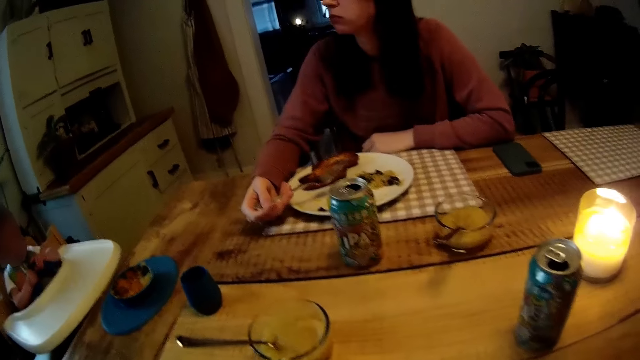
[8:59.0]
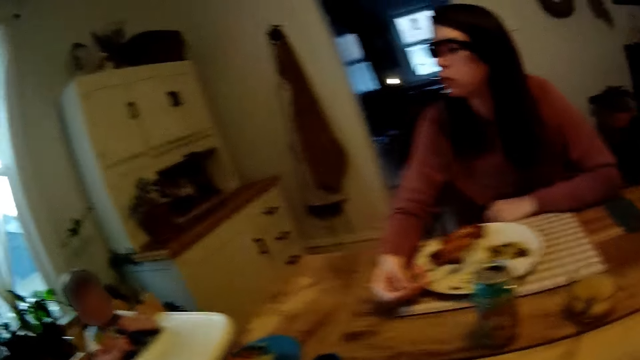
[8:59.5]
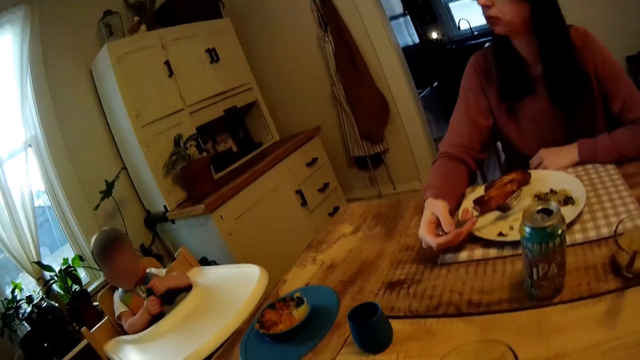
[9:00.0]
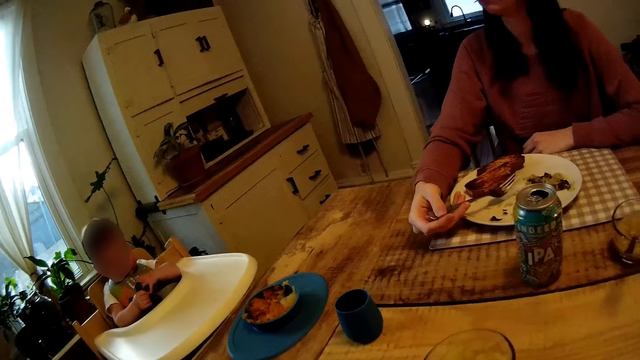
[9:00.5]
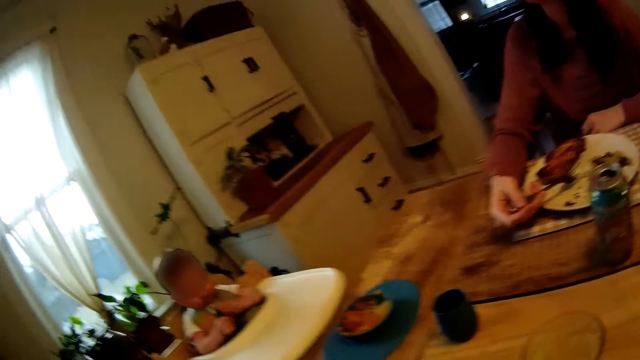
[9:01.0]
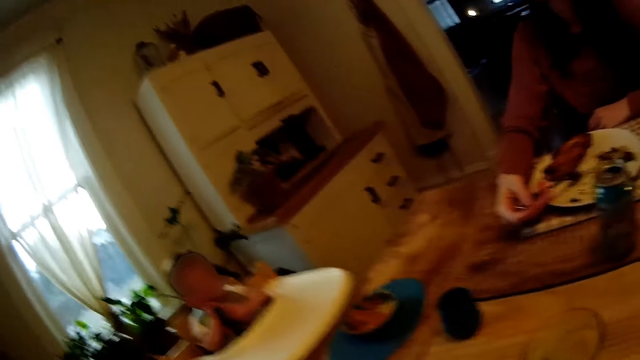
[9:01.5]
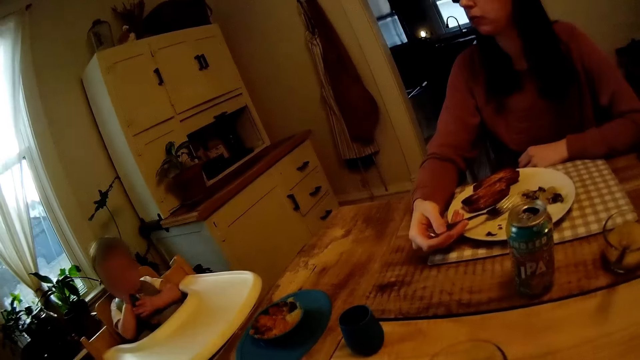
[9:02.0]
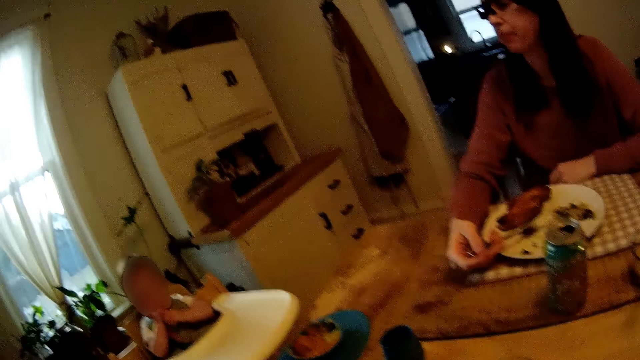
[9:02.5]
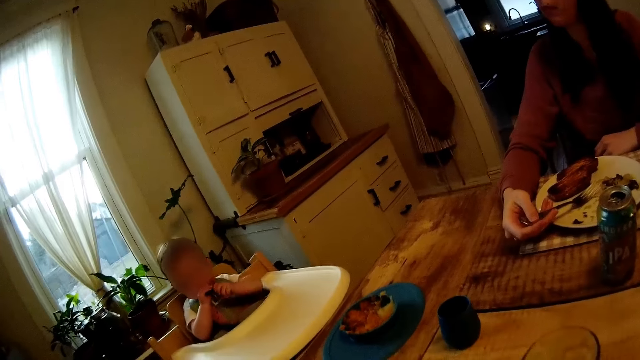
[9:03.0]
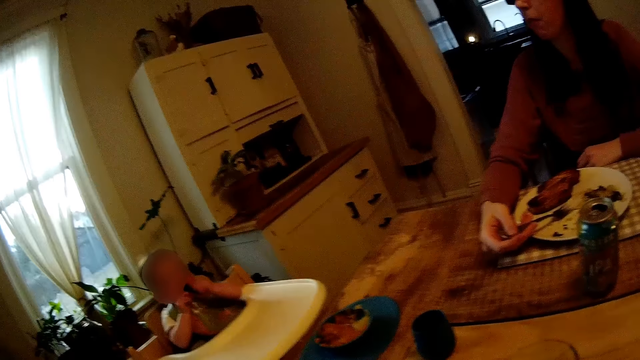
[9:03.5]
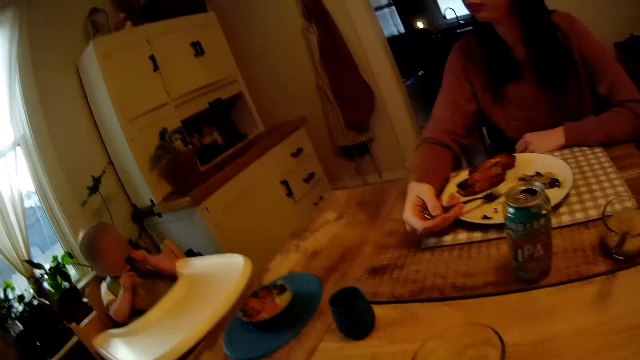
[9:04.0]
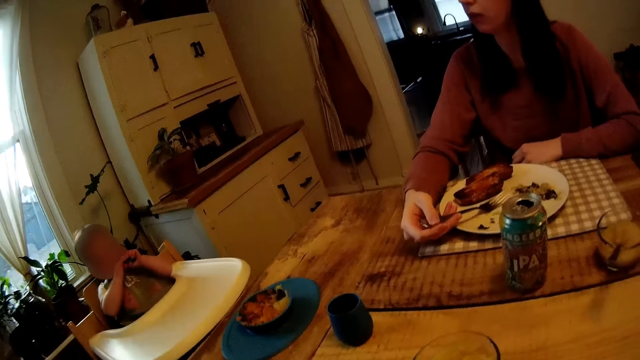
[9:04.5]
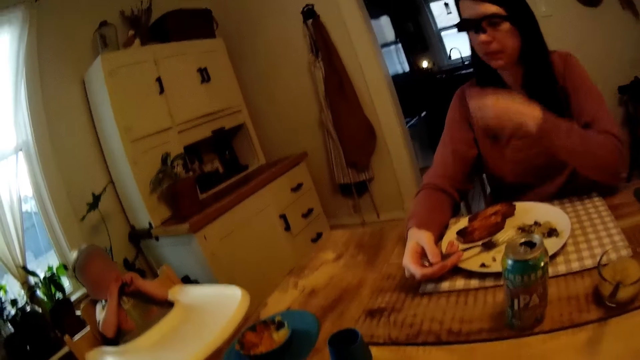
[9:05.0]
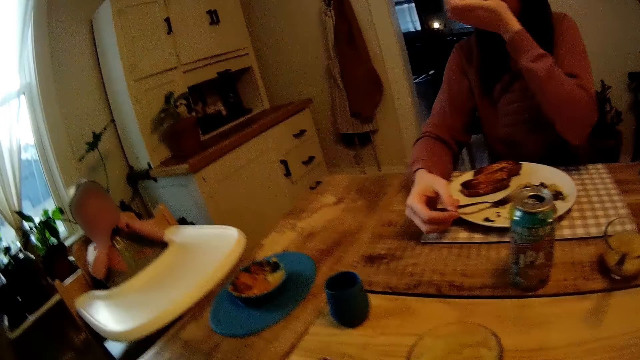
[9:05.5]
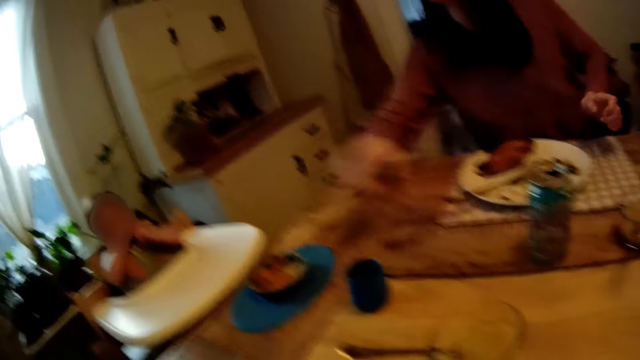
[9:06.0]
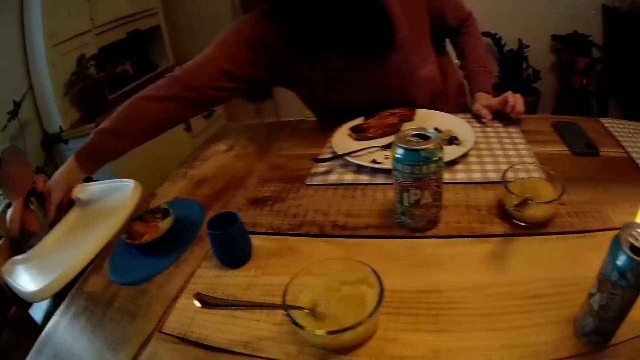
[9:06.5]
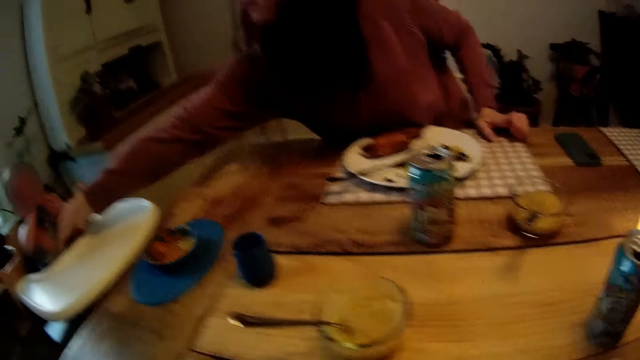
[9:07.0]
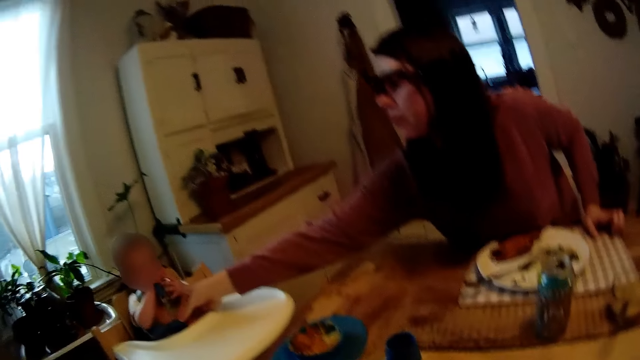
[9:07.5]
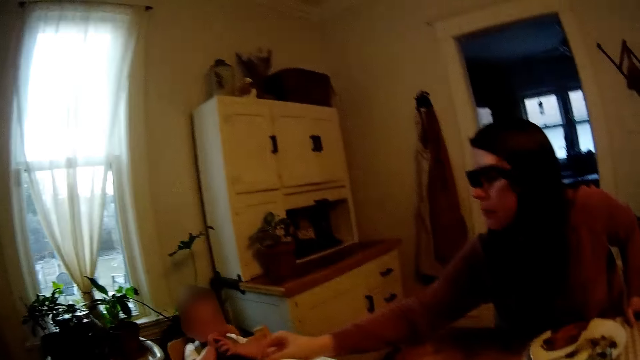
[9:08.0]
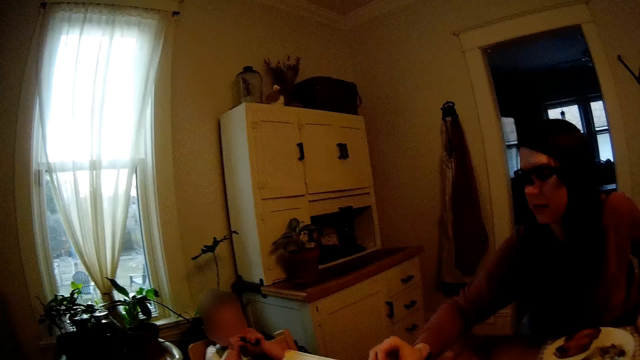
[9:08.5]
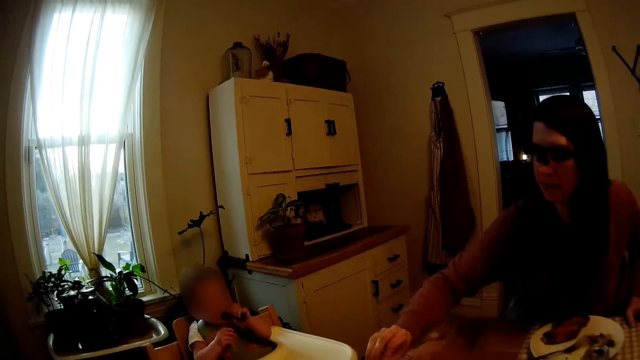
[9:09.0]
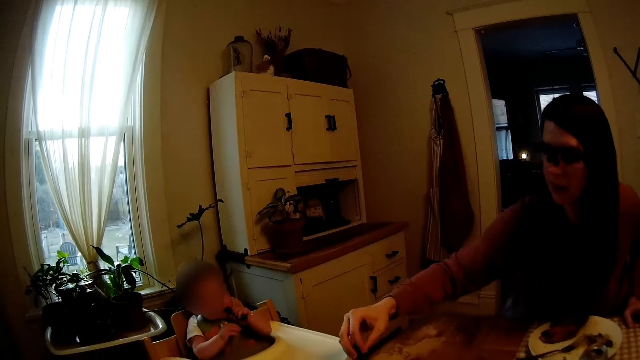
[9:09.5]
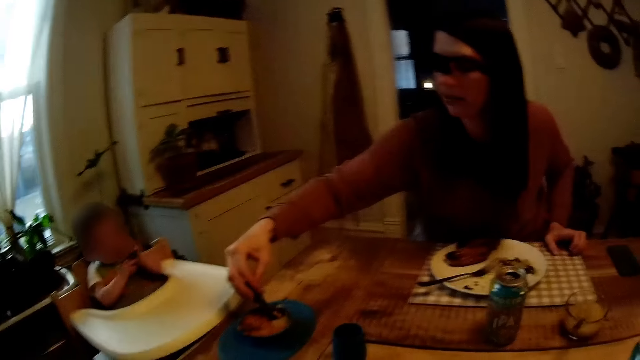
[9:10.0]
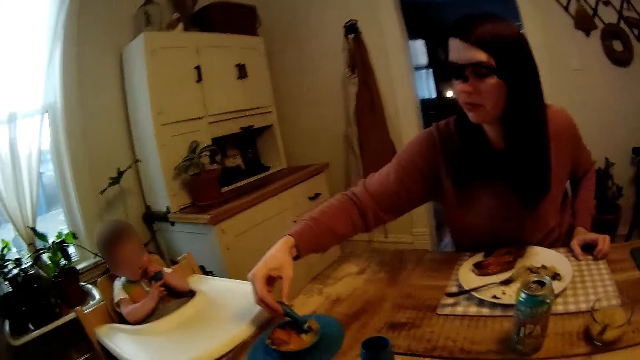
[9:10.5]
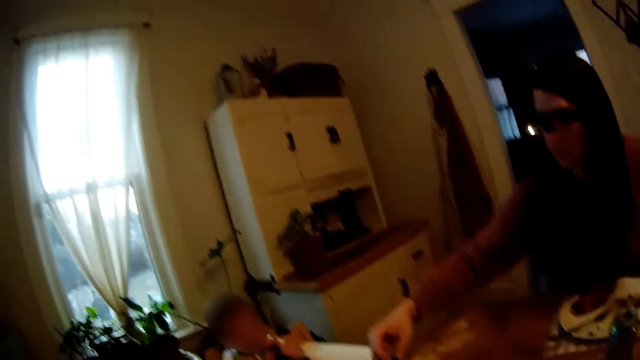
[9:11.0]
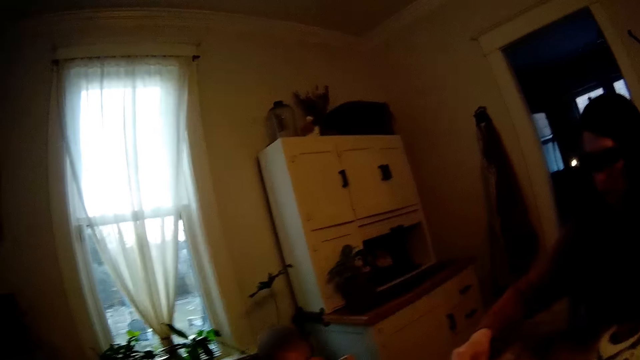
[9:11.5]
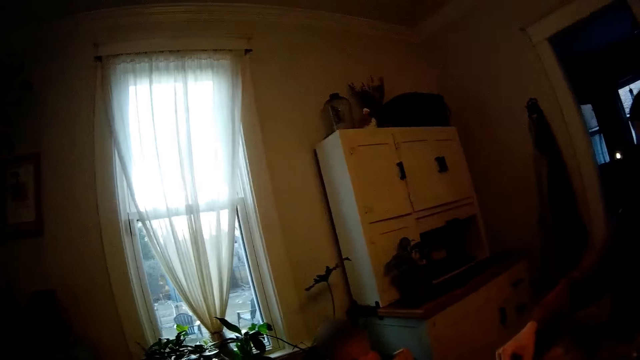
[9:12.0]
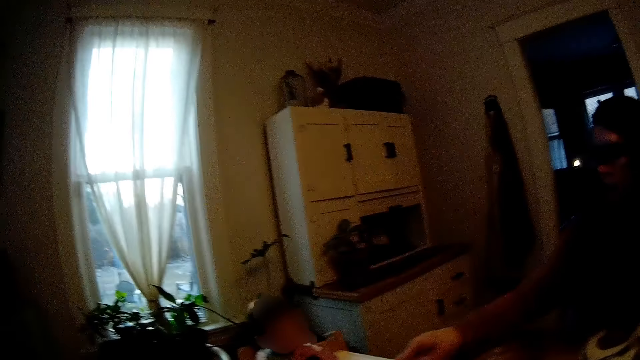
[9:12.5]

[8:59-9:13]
The woman stretches her right hand towards the child. She touches the child. She picks a baby feeding spoon from the child's high chair with her right hand. She picks food from the plate of food for the child with the baby feeding spoon in her right hand. She touches the spoon.

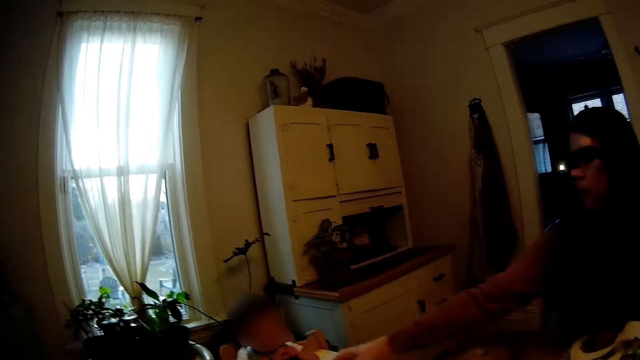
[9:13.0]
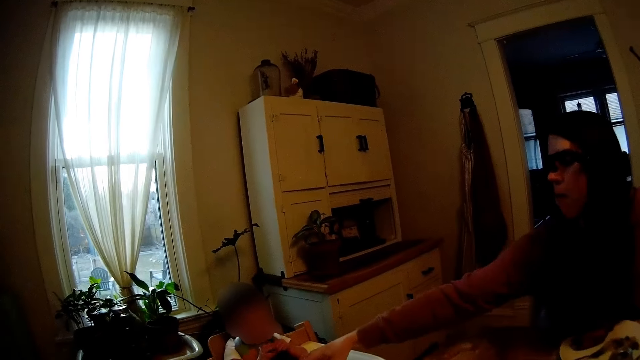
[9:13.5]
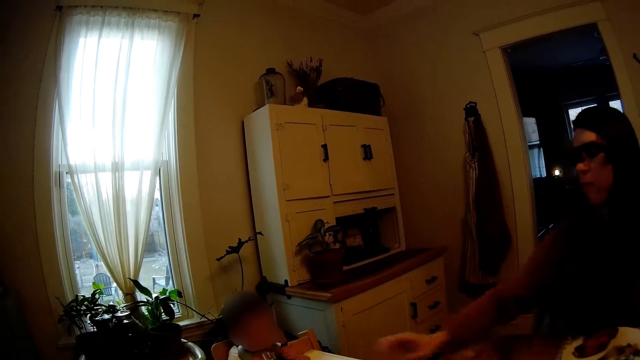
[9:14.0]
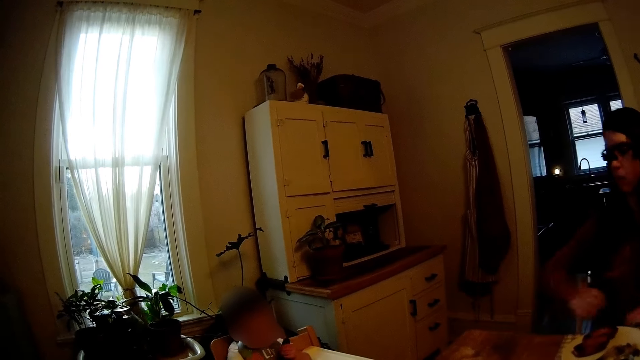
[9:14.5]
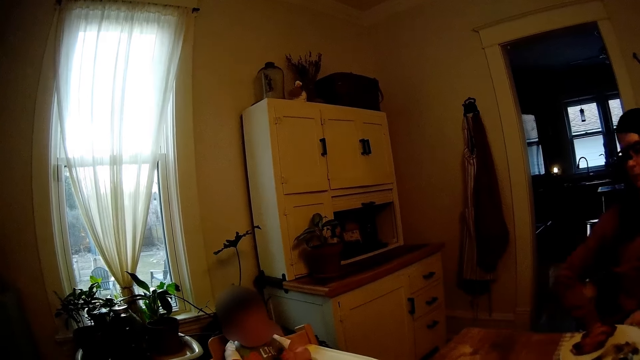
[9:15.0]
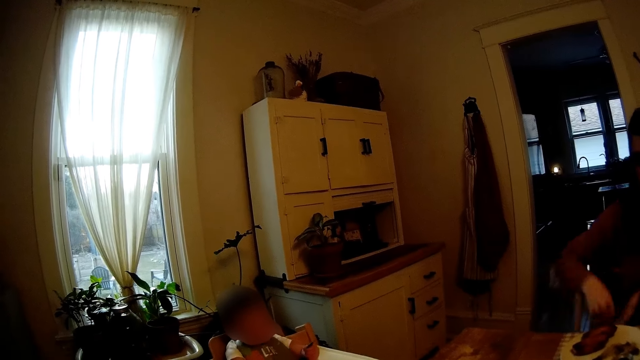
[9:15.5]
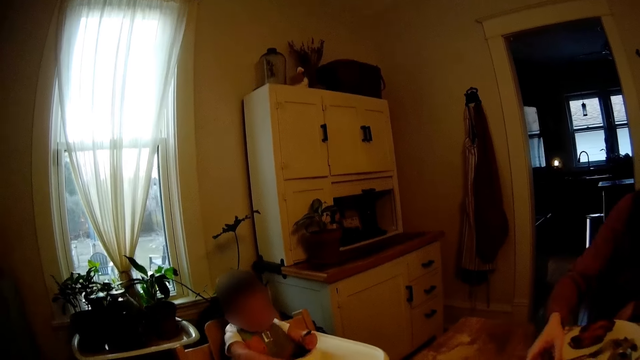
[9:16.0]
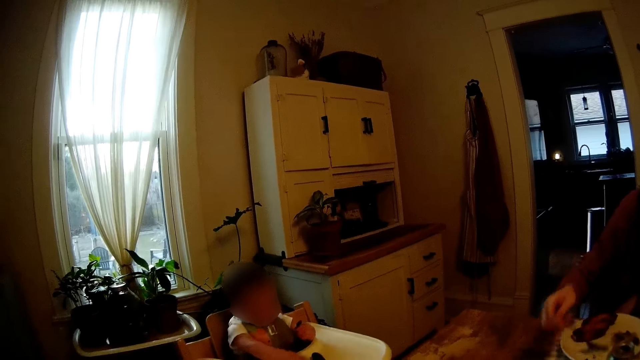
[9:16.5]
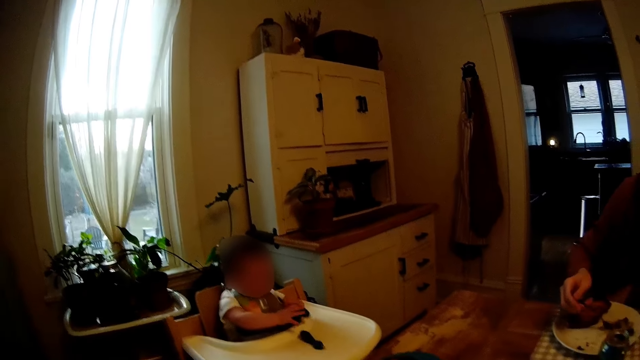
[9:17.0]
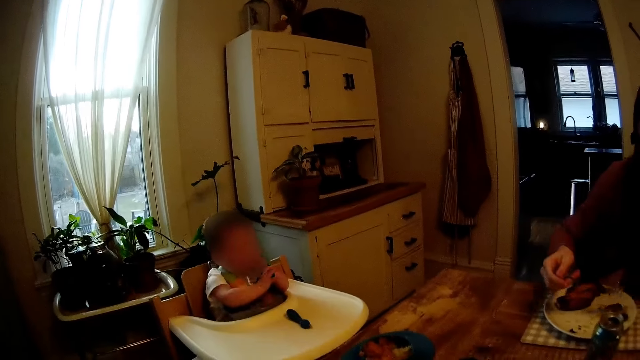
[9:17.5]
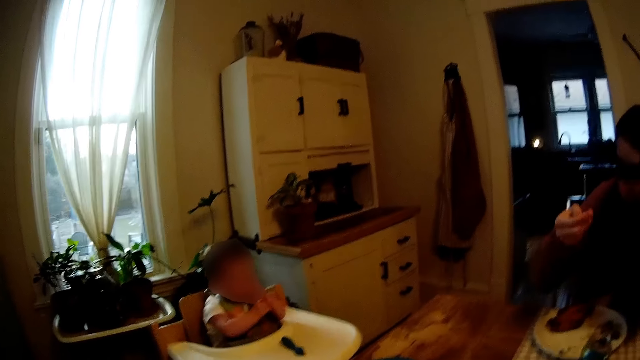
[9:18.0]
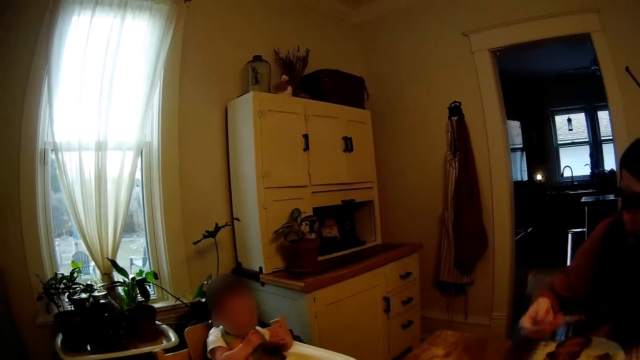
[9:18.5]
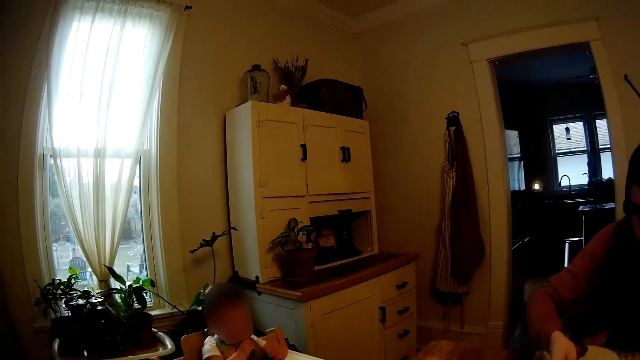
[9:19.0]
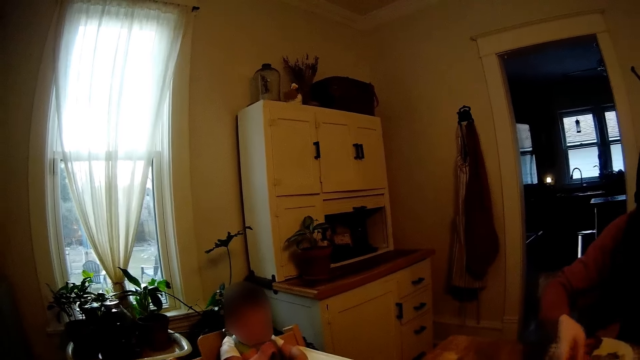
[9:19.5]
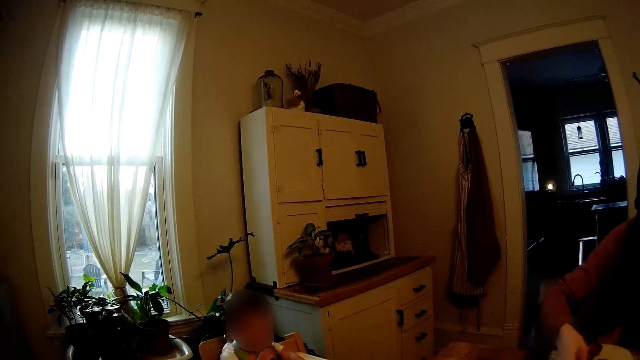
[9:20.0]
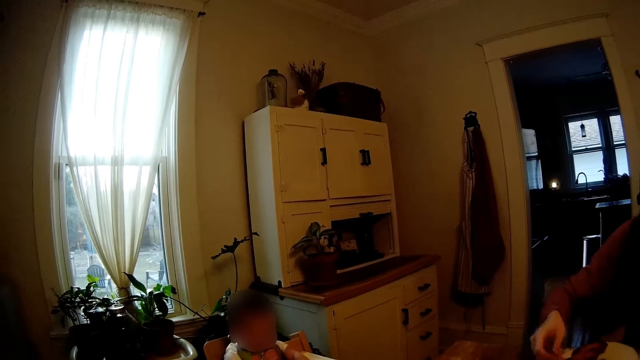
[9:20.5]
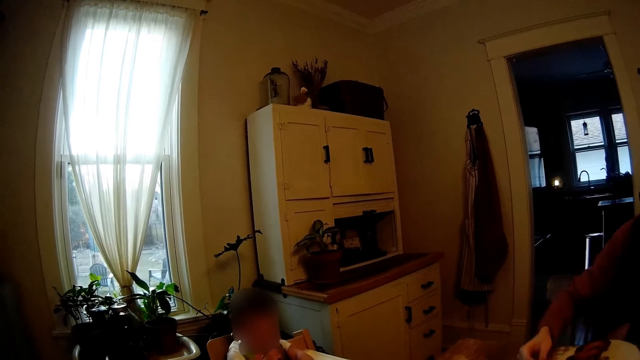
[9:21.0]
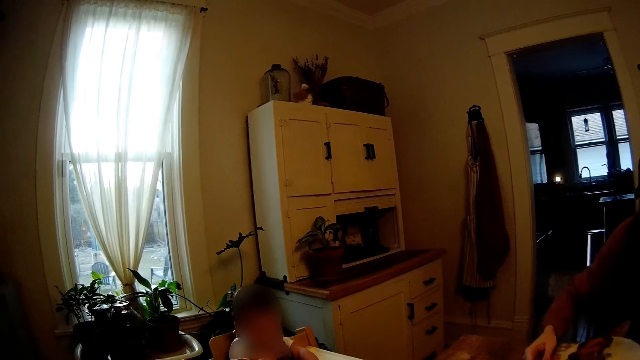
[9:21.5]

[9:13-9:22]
The woman places the baby feeding spoon on the child's high chair. She spoons food from the plate. She eats the grilled steaks in the plate with the fork. The baby plays with the spoon in his mouth with both hands. The woman puts food in the mouth. She picks food from the plate.
